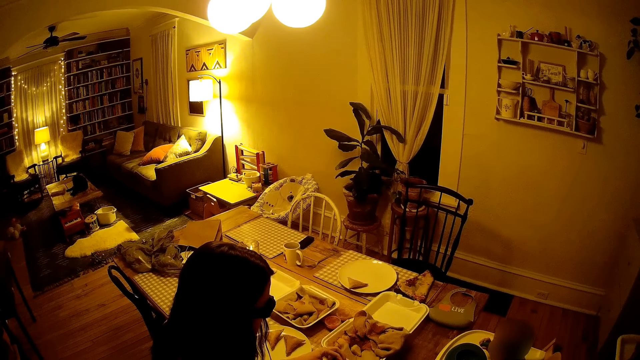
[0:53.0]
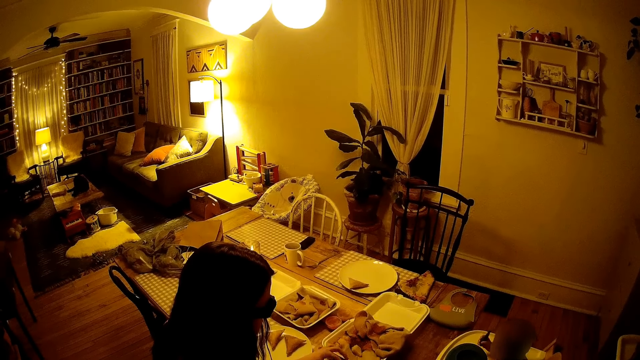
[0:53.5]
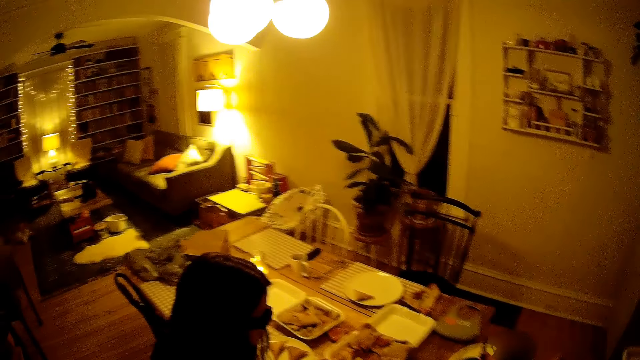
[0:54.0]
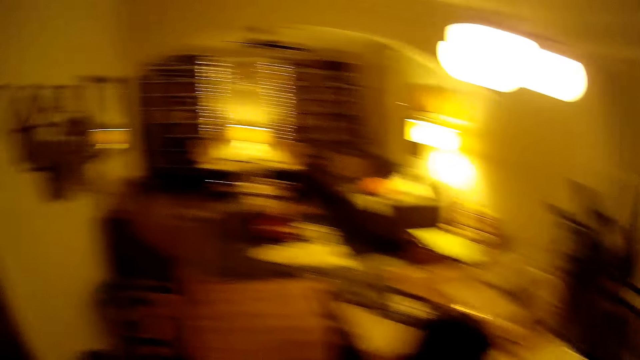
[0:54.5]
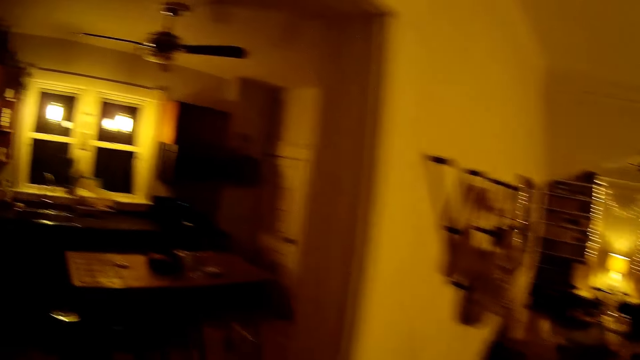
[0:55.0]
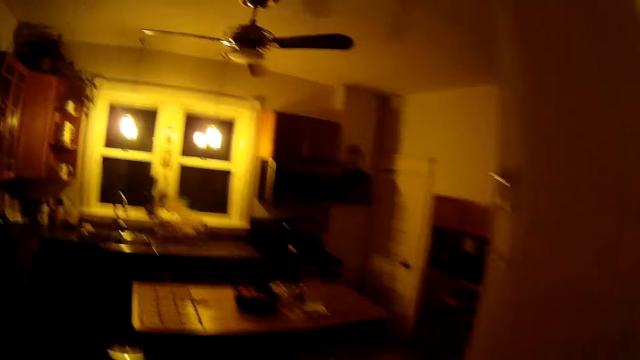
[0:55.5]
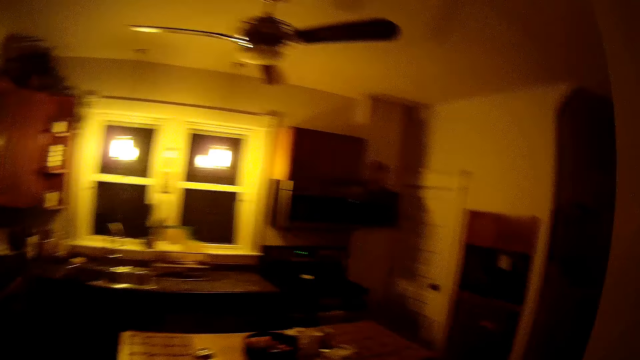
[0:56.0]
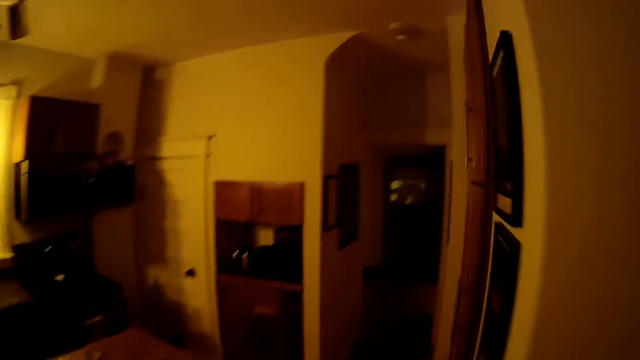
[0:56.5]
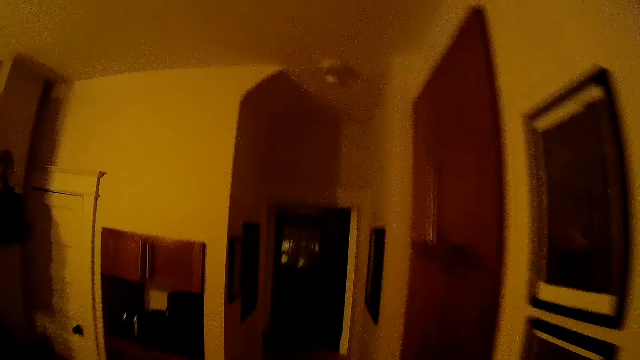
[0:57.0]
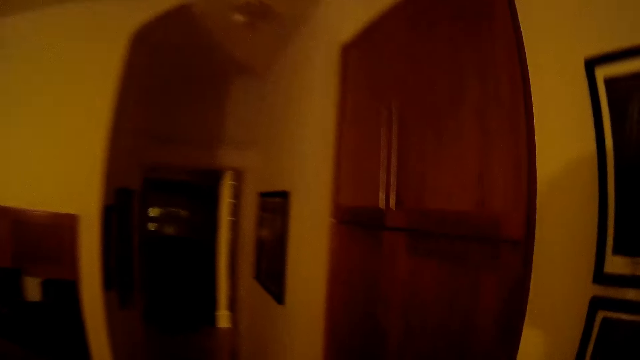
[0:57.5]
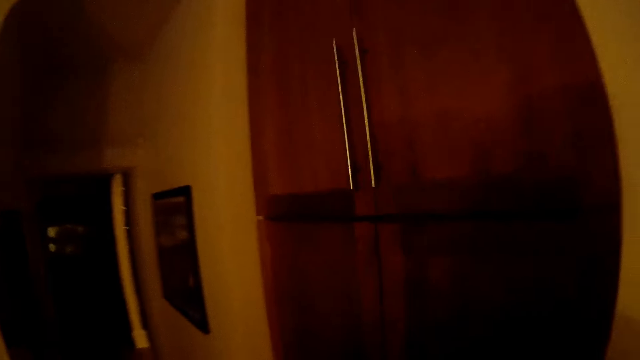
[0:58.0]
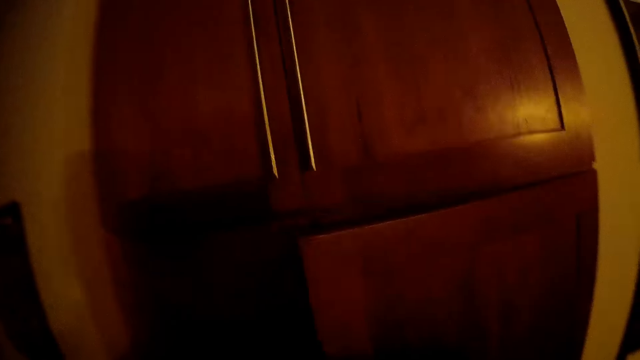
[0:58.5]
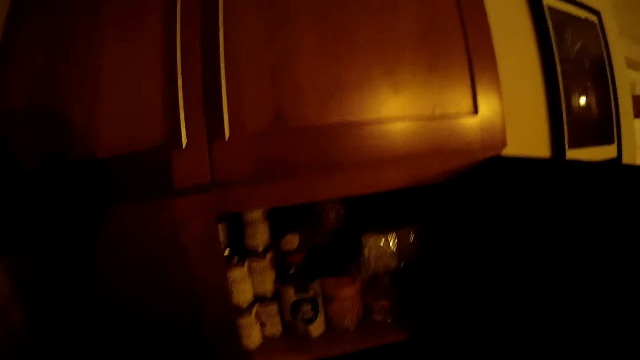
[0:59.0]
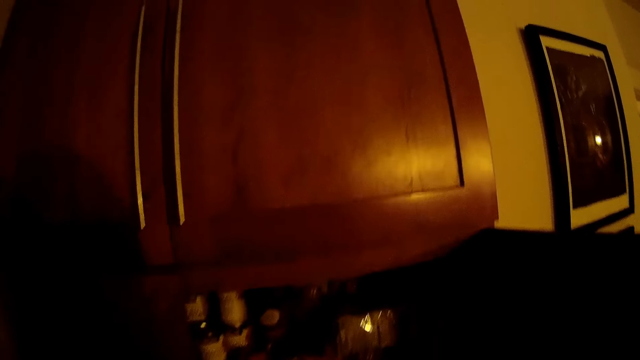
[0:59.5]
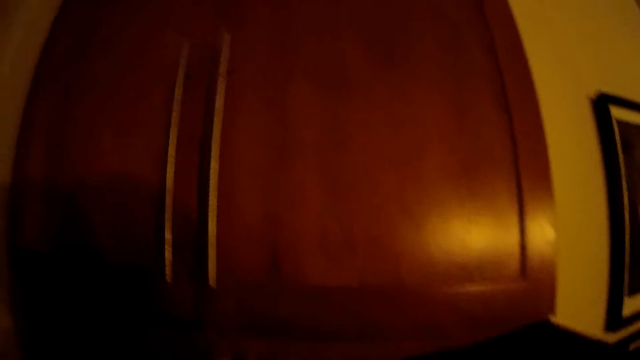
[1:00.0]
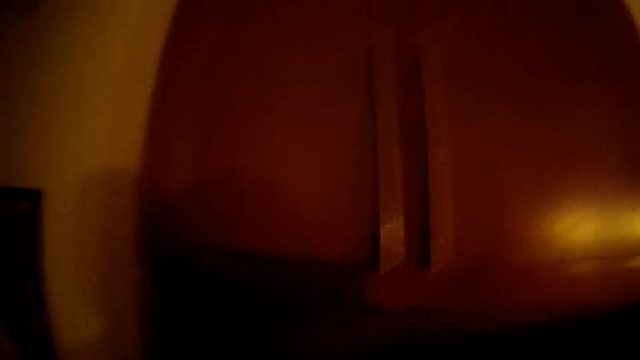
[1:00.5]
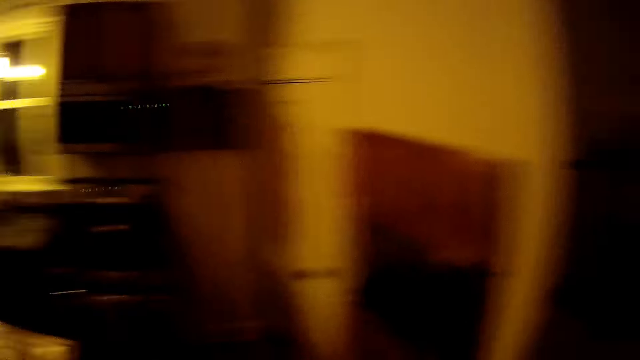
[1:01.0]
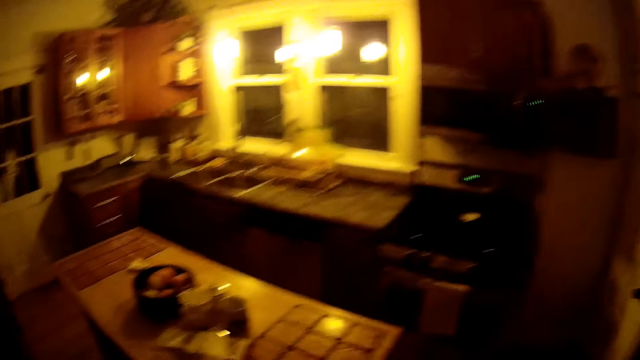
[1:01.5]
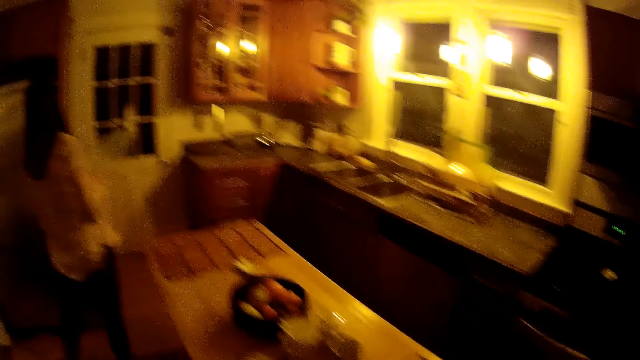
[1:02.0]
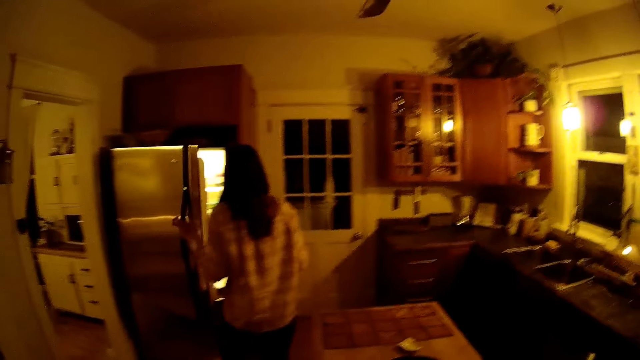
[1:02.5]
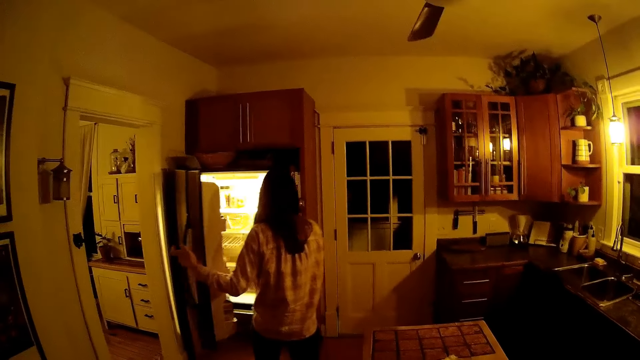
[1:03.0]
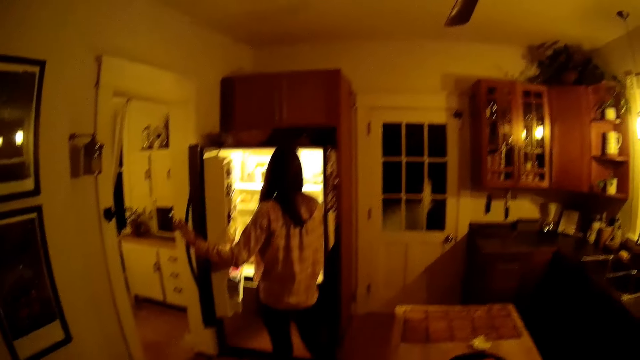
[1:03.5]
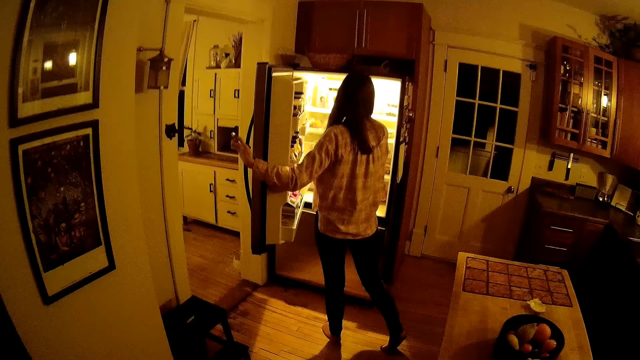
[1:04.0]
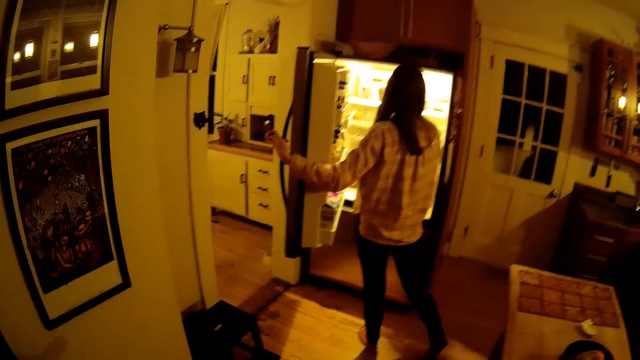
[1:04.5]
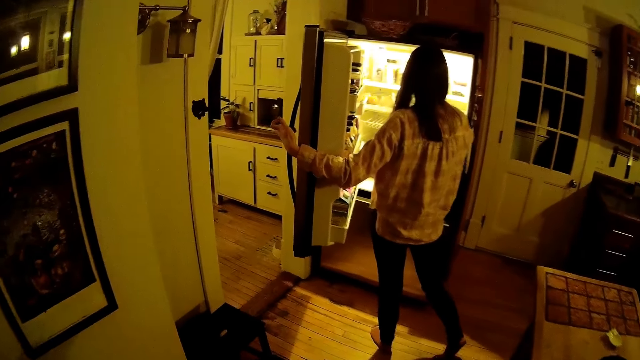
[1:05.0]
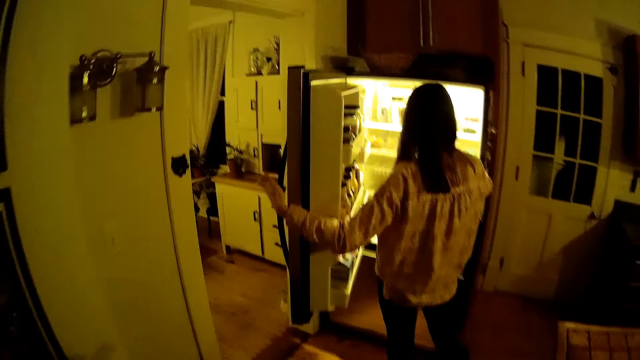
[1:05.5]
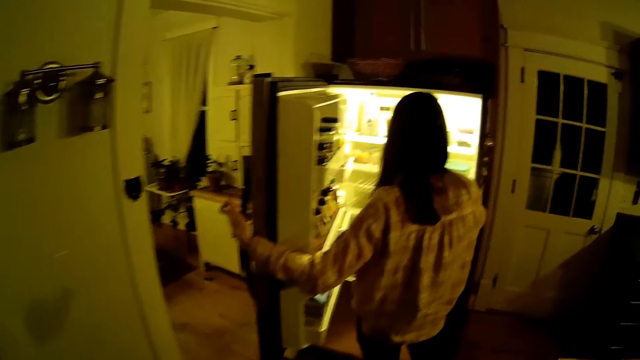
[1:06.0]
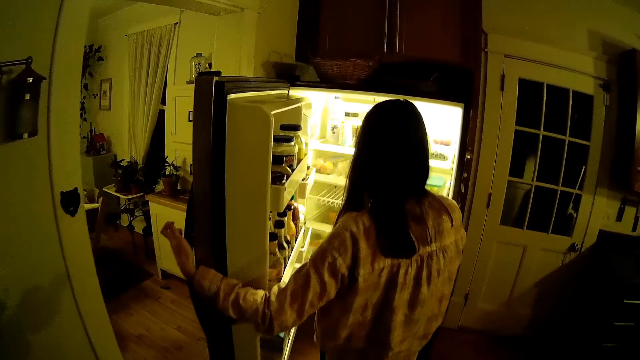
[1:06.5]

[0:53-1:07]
The camera wearer walks in the house. He opens a kitchen cabinet with his right hand. He picks up a bottle of jam from the kitchen cabinet with his left hand. He walks in the house. The woman opens a refrigerator with her left hand. The camera wearer looks around and talks to the woman.

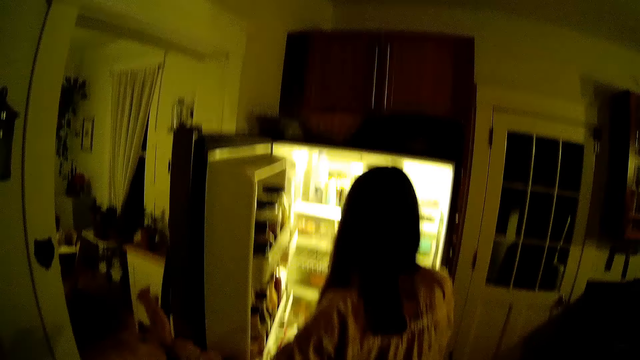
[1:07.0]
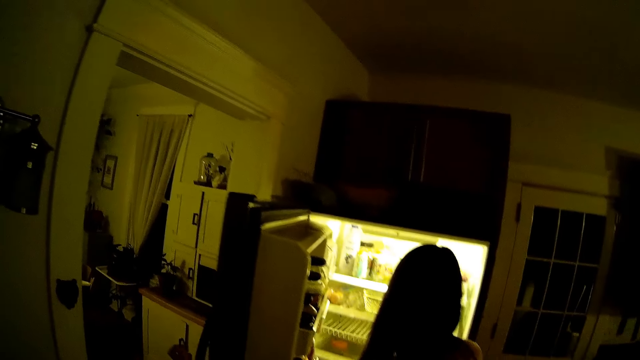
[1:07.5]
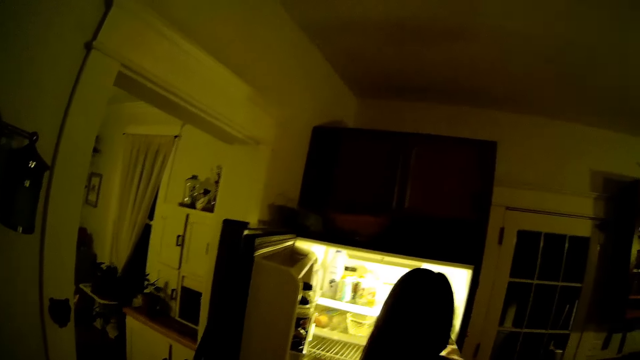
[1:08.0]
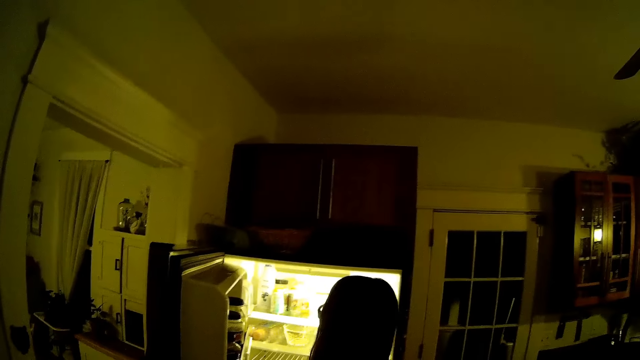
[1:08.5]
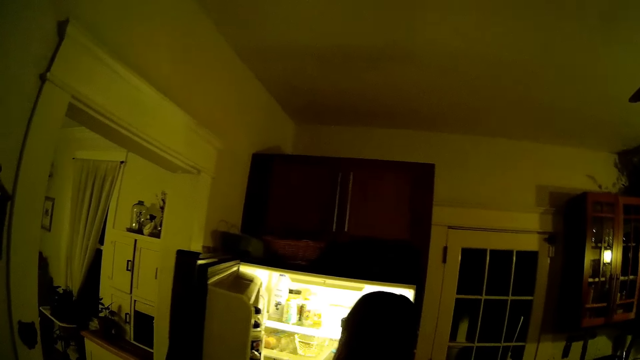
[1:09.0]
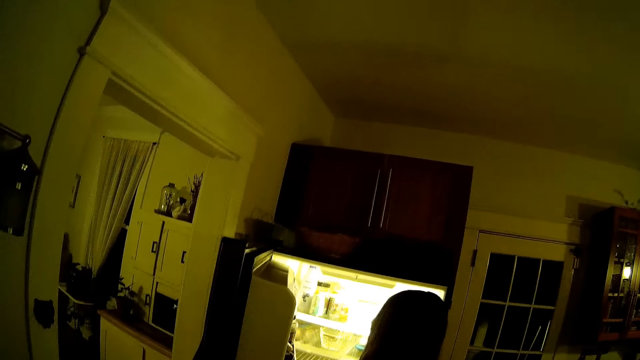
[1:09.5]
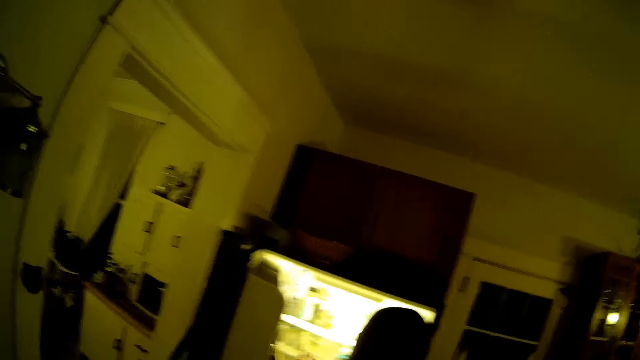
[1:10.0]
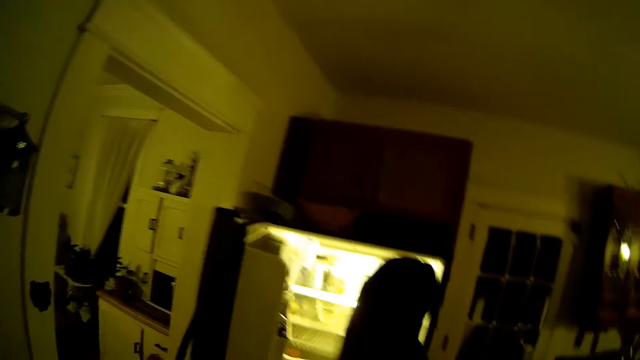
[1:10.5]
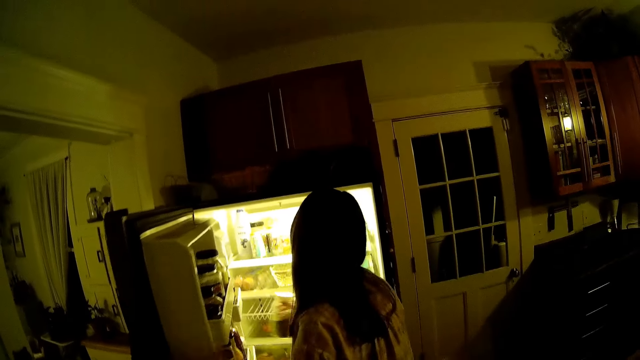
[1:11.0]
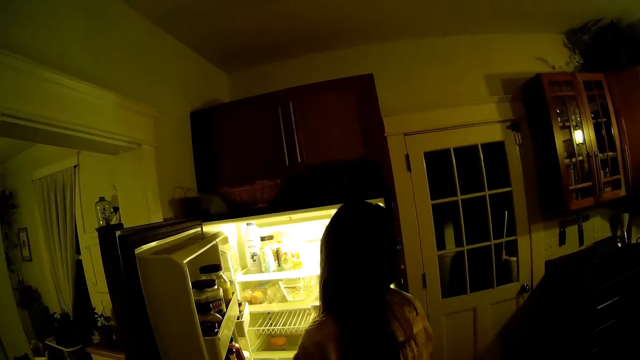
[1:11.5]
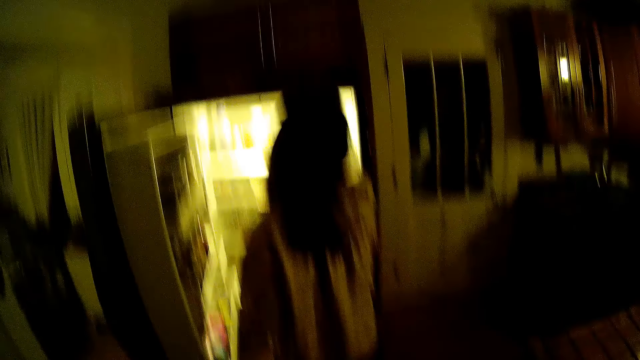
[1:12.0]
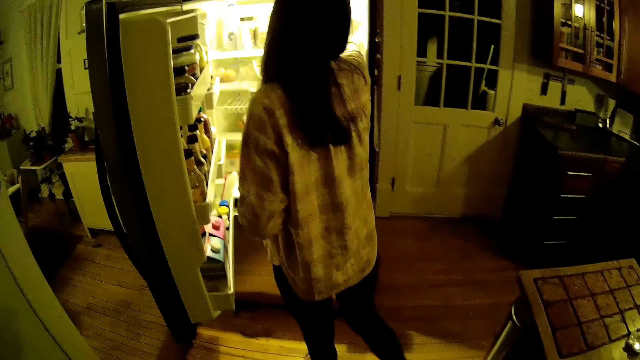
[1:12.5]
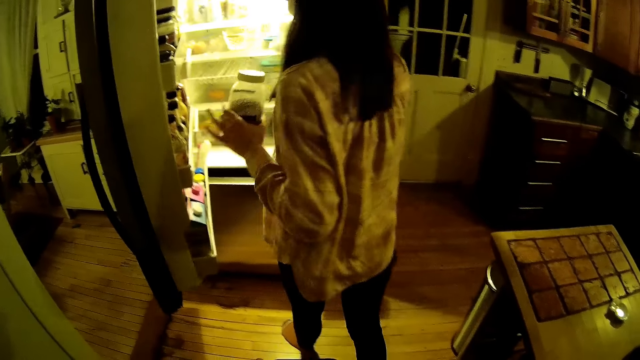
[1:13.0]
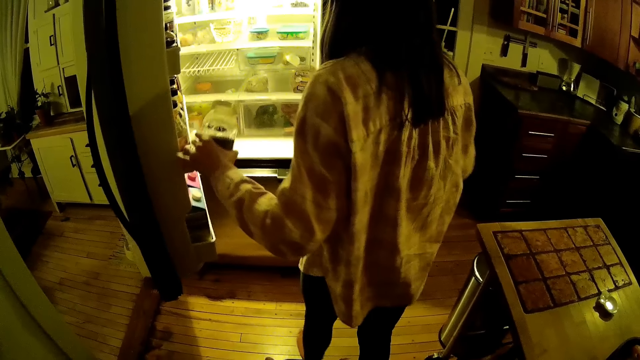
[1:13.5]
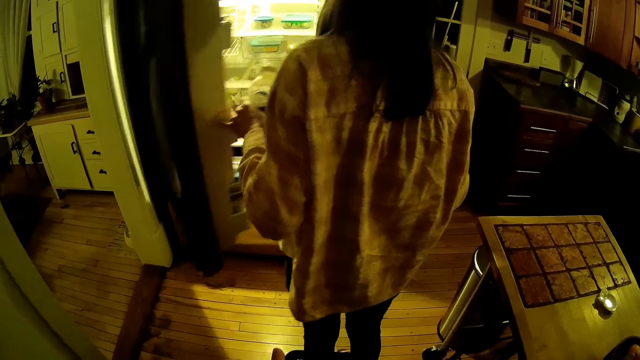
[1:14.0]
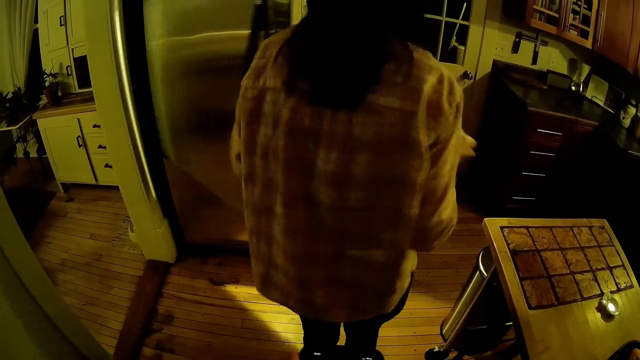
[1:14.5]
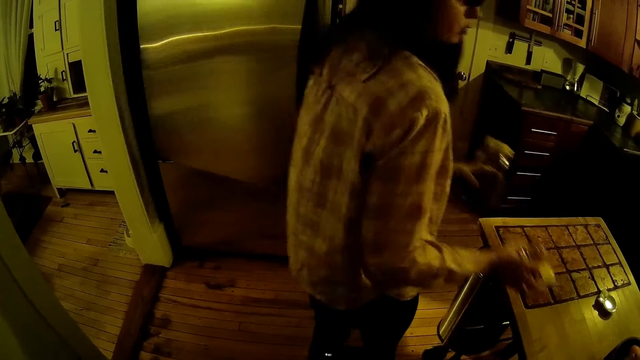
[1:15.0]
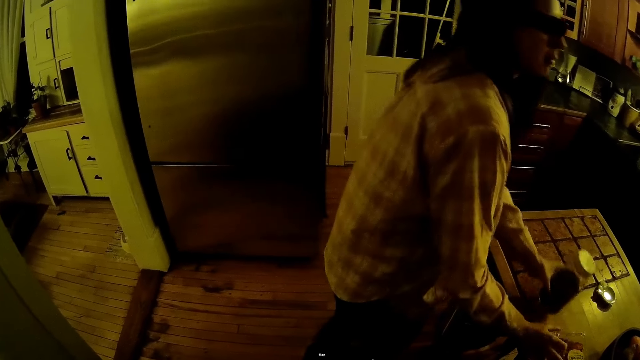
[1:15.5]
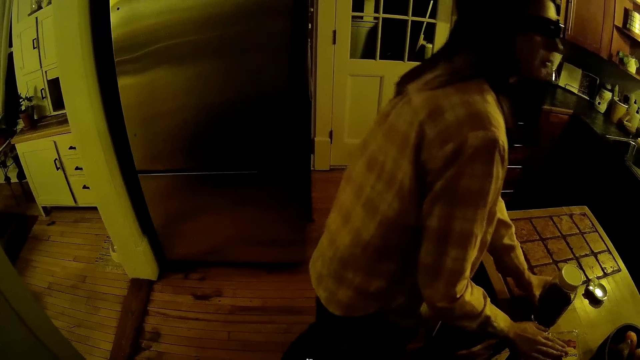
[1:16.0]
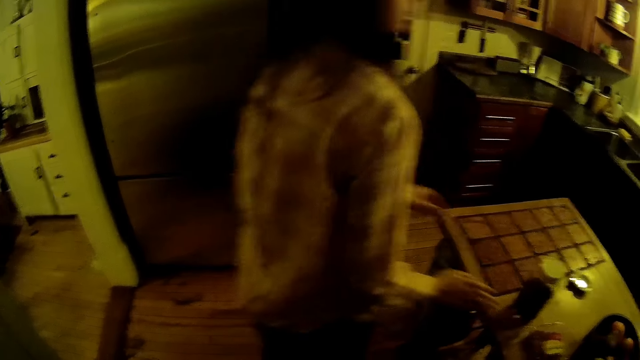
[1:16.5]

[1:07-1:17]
The woman picks up a bottle of hot sauce from the refrigerator with her right hand. The woman closes the refrigerator with her left hand. The woman drops a packet of strawberries on a kitchen table with her right hand. The woman drops the bottle of chocolate on the kitchen table with her left hand.
